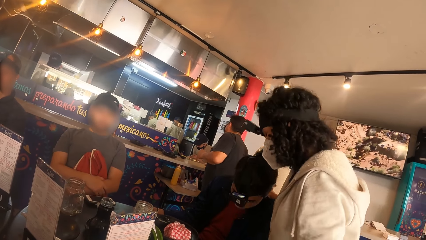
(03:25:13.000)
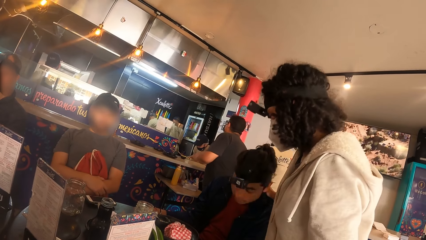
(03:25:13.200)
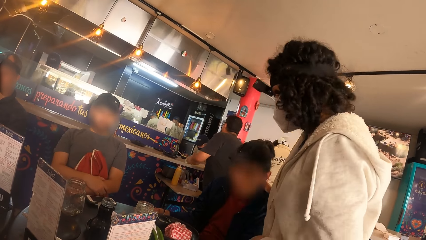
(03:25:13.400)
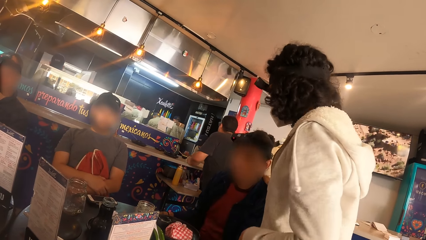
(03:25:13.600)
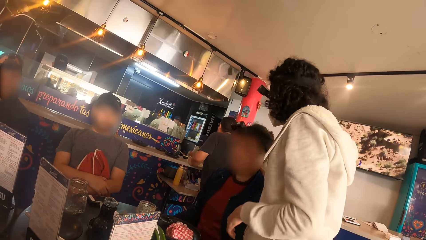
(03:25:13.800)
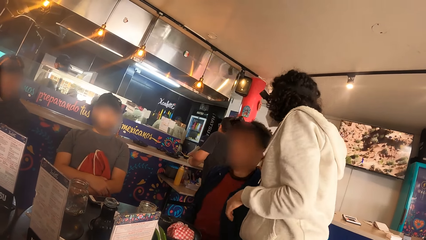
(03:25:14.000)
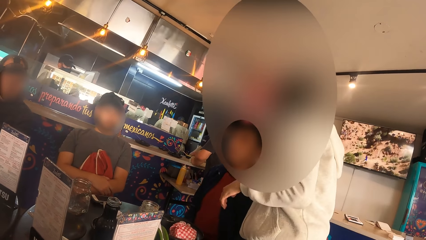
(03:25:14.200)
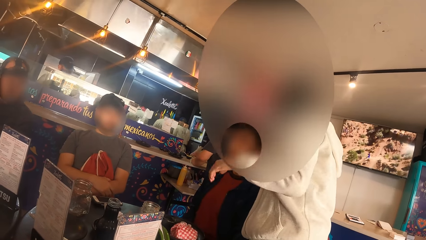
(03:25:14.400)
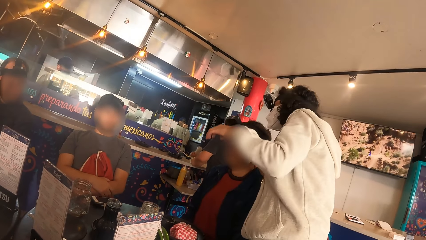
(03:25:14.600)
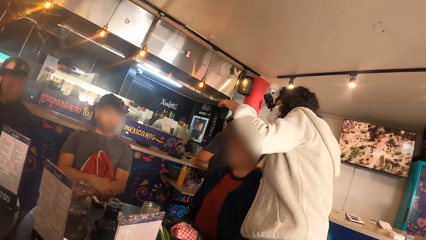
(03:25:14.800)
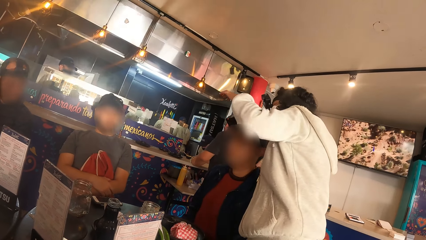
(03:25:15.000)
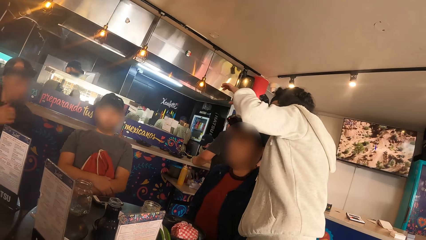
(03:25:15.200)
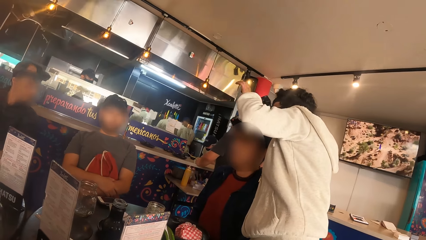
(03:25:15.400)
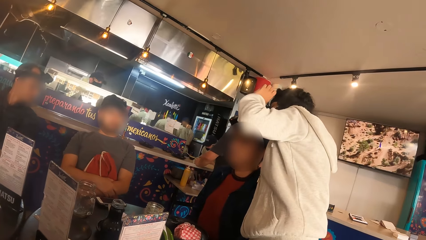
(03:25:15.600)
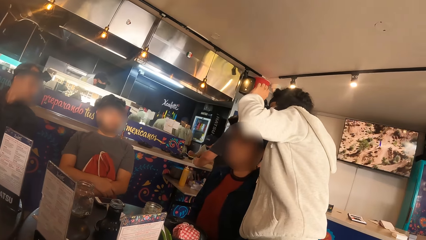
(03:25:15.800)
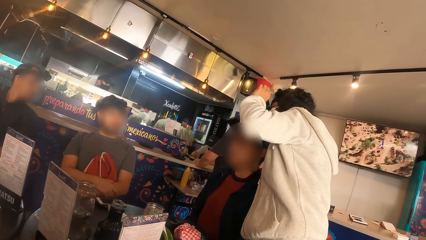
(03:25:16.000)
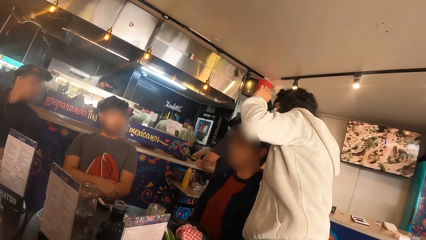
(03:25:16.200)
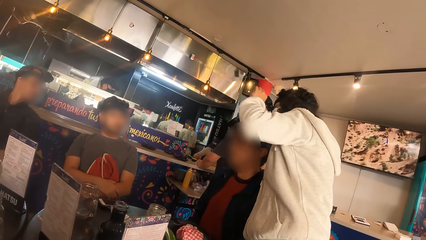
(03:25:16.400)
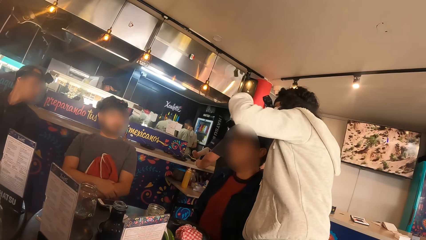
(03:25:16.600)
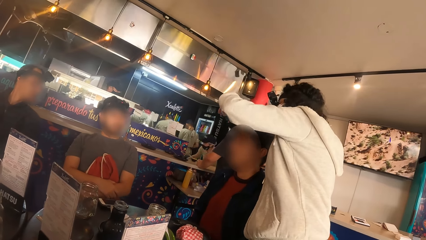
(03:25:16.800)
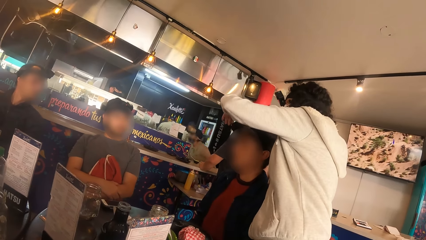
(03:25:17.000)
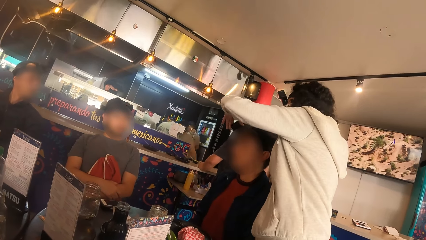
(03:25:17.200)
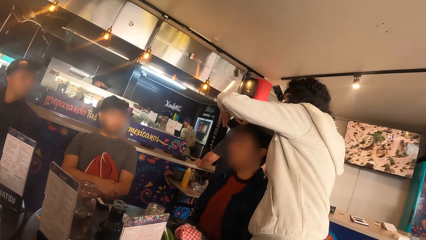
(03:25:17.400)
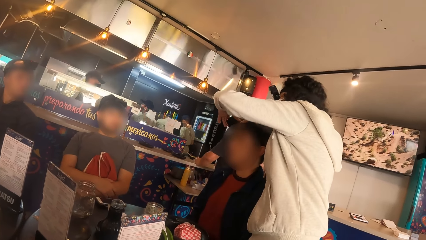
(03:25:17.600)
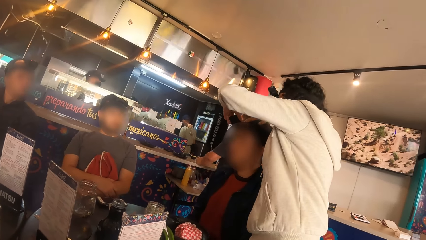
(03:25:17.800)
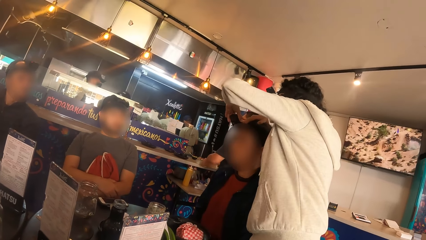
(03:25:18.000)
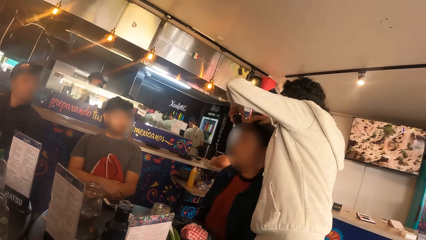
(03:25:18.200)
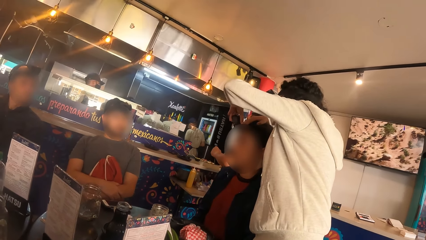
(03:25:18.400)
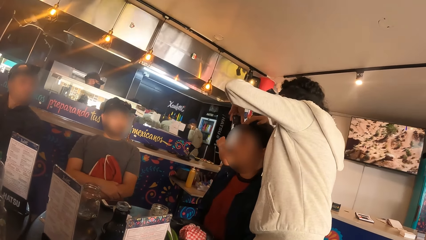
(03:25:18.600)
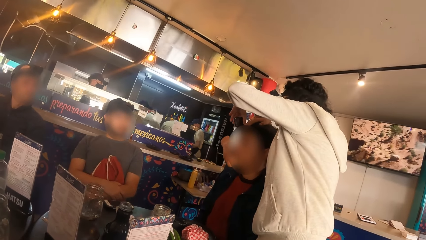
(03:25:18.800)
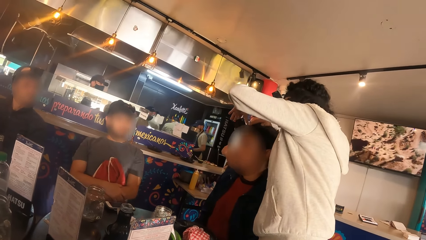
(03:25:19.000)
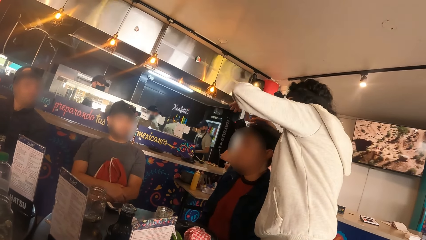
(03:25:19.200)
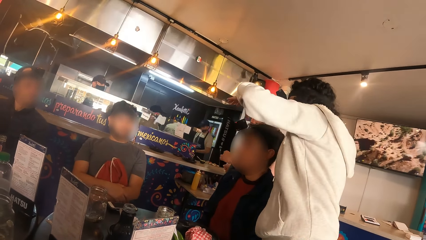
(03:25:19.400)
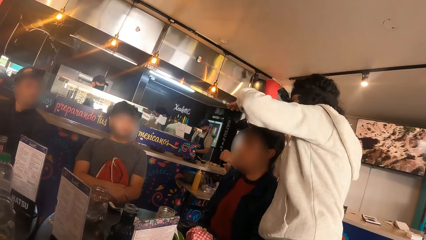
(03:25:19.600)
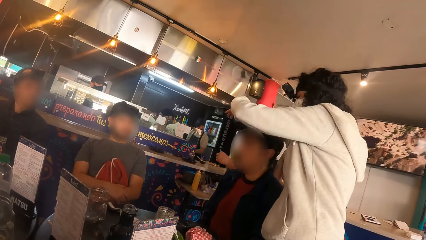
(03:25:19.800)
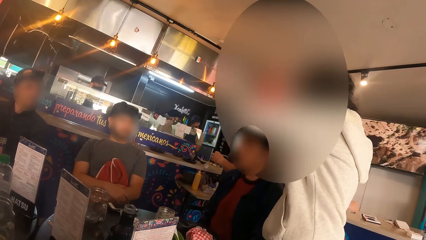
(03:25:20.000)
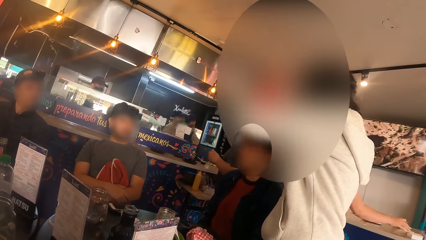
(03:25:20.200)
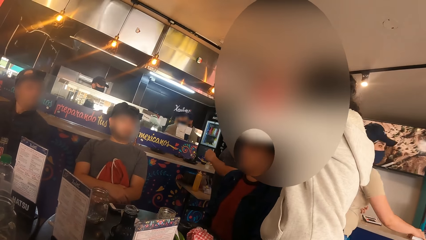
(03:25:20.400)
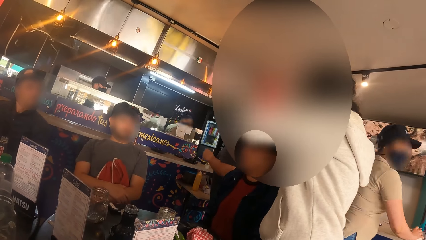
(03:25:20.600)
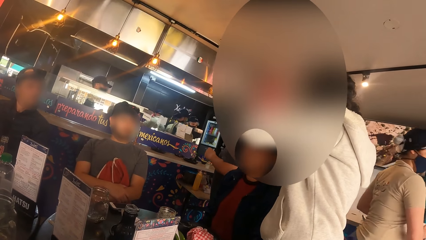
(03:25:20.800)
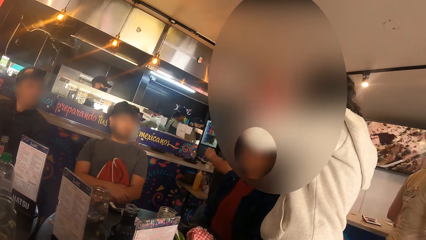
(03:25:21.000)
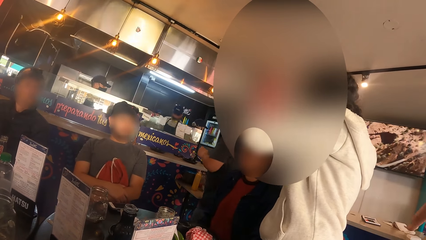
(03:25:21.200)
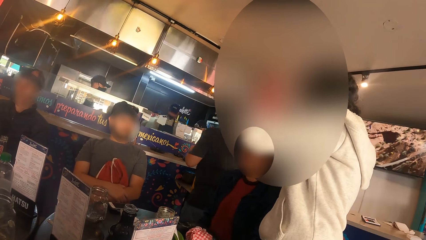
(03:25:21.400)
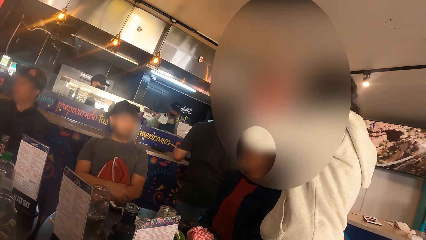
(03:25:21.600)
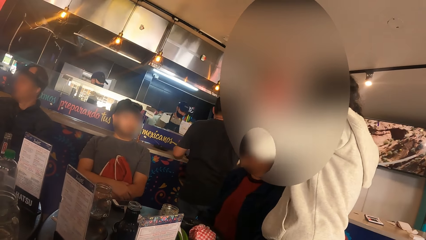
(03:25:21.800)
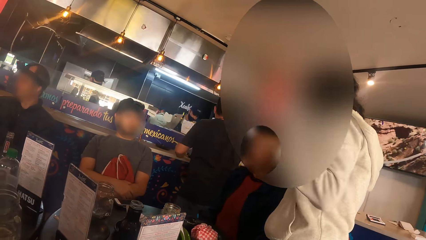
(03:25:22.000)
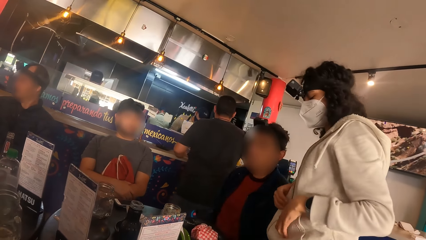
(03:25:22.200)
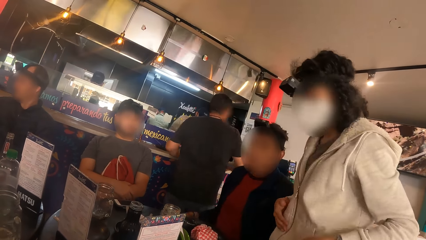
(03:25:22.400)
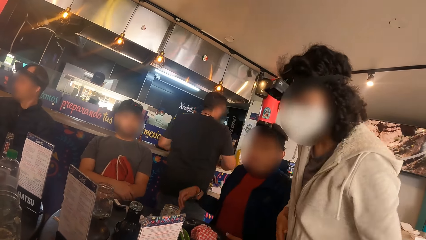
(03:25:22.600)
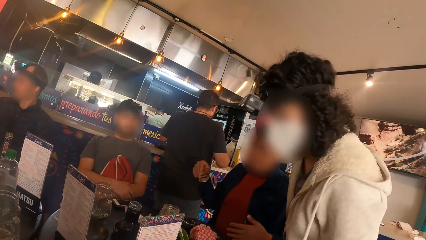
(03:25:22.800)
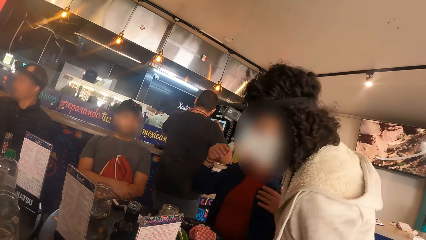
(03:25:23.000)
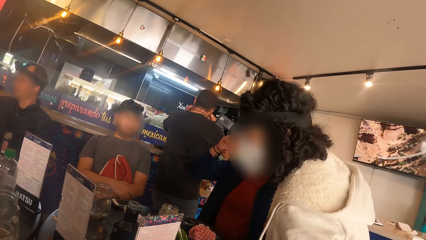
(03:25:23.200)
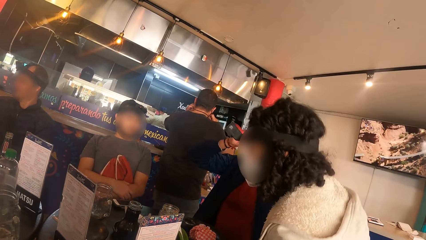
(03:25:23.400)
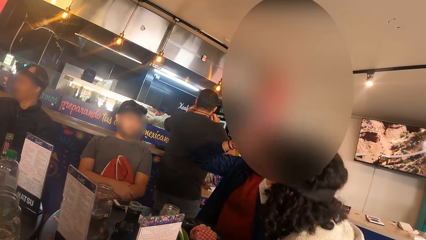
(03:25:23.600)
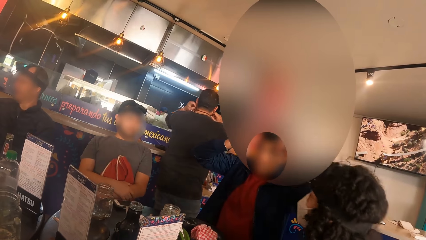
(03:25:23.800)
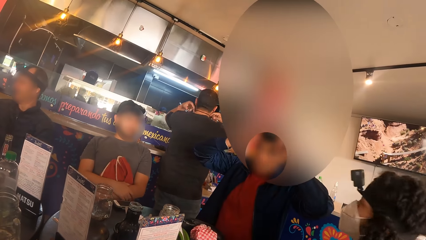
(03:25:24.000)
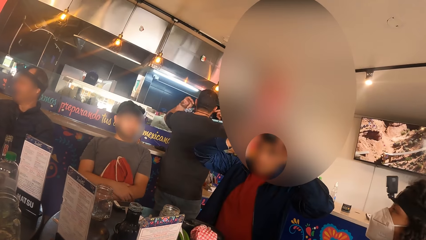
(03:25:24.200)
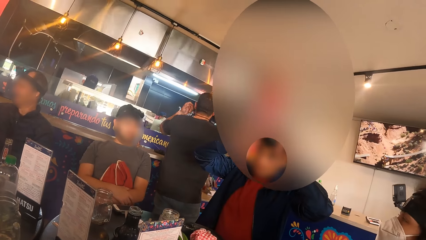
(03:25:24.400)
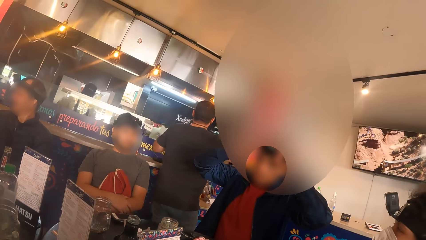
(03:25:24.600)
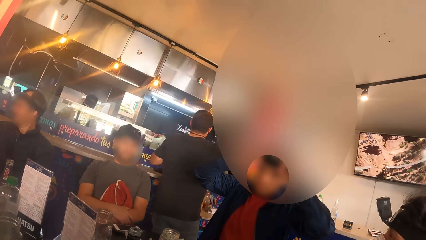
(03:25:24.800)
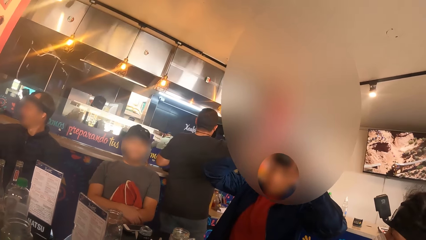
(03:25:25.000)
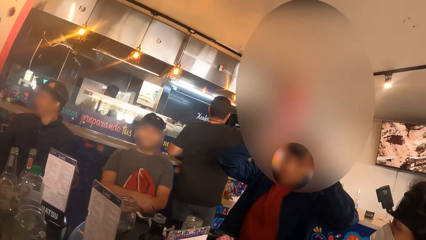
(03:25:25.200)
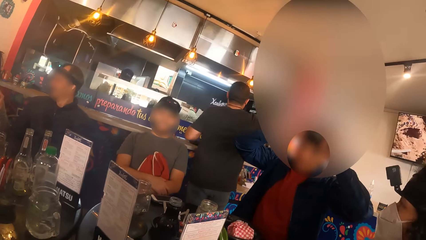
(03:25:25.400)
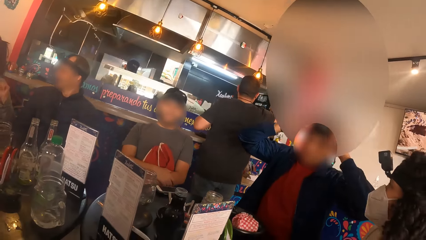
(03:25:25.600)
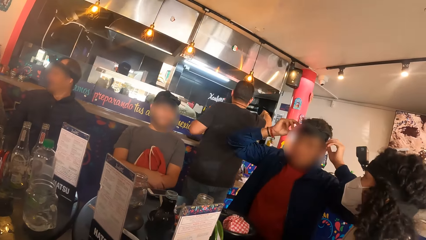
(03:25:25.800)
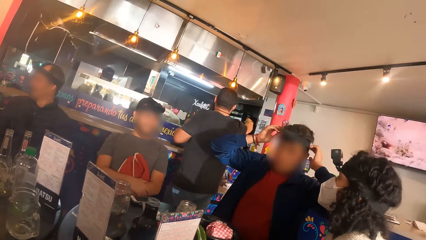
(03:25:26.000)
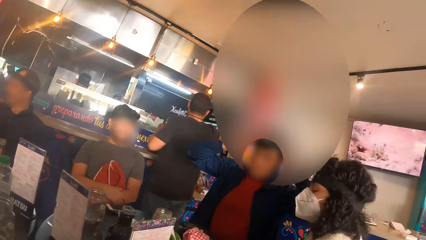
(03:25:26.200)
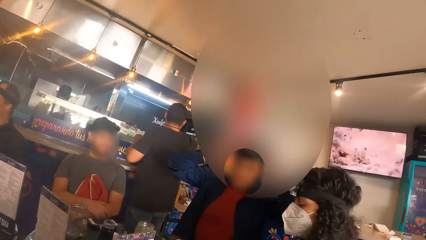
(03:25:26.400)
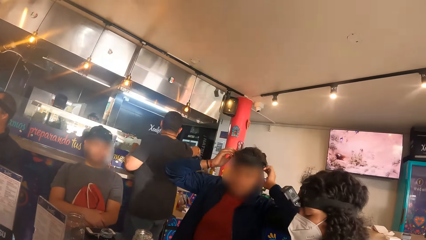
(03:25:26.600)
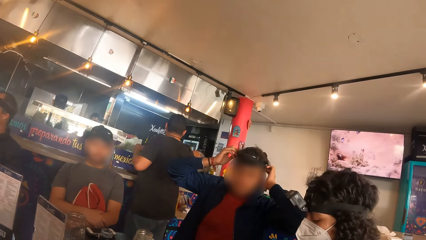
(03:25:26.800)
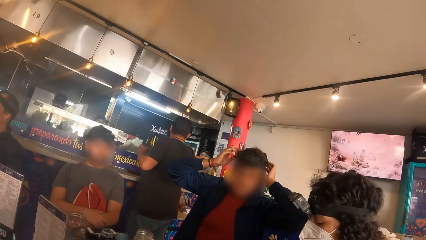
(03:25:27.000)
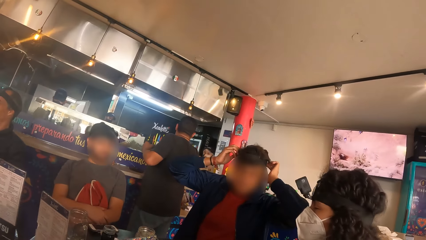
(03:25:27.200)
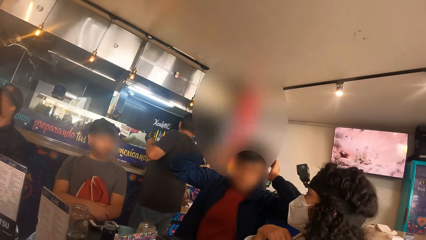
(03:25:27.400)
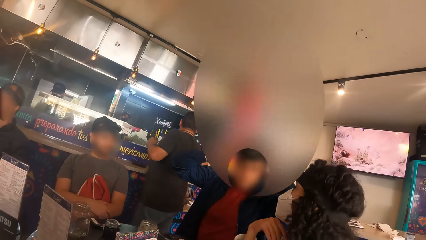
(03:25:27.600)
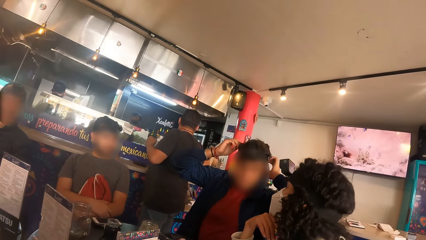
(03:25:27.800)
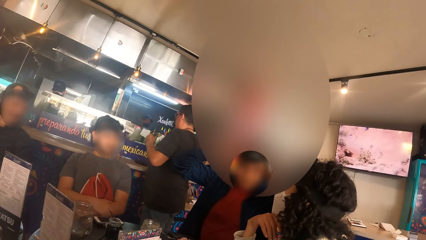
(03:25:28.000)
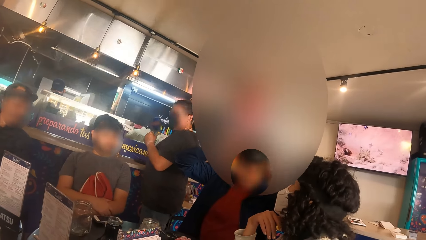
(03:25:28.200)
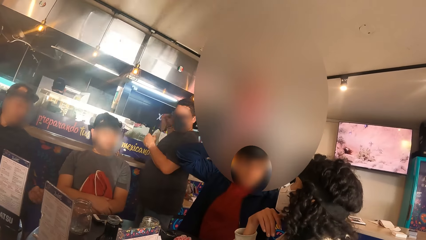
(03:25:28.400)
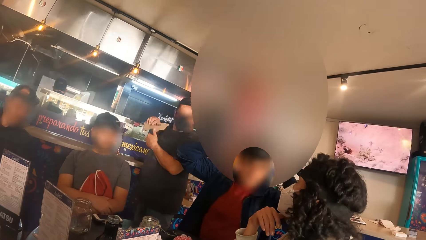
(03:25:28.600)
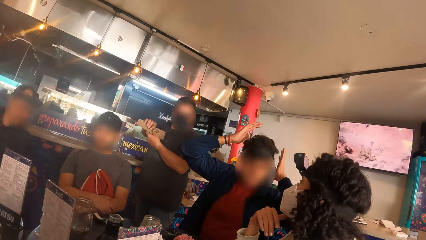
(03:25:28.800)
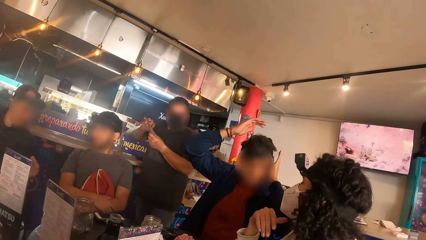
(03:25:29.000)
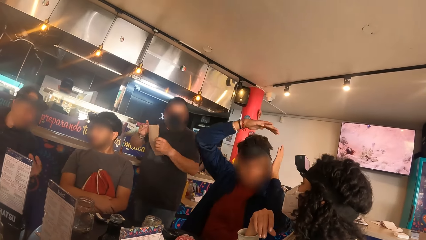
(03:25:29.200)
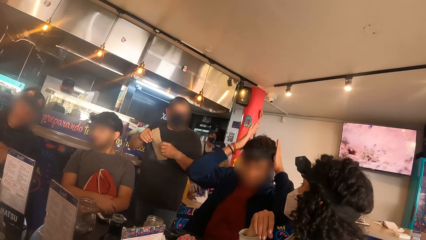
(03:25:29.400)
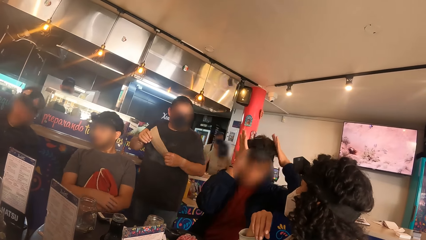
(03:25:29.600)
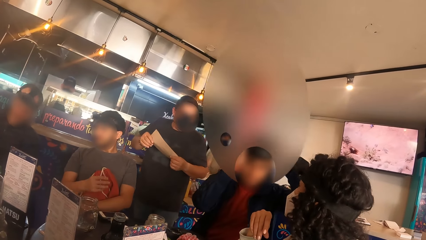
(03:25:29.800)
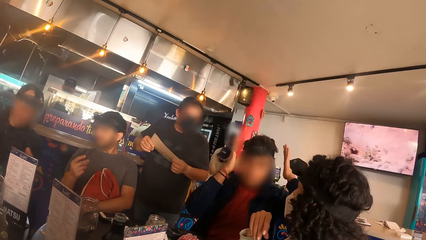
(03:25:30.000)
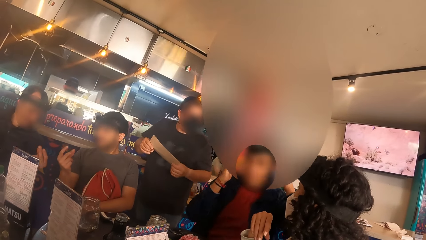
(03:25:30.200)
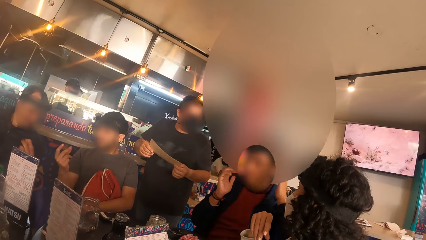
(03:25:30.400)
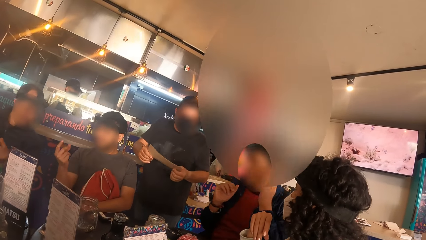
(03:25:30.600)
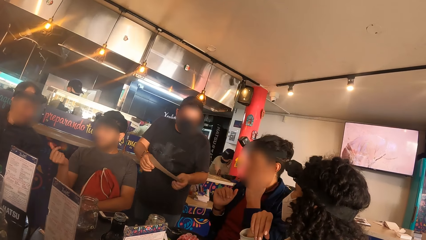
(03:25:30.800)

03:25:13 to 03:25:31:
The woman adjusts the head camera on the man's head with both hands. The man adjusts the head camera on his head with both hands. Another man interacts with the man with the bag.
